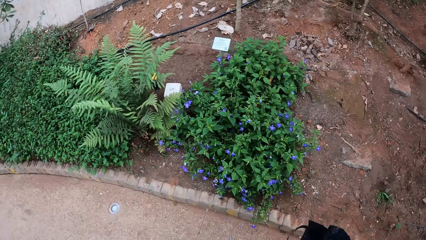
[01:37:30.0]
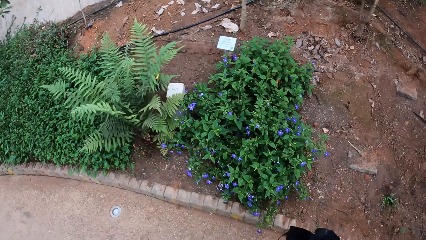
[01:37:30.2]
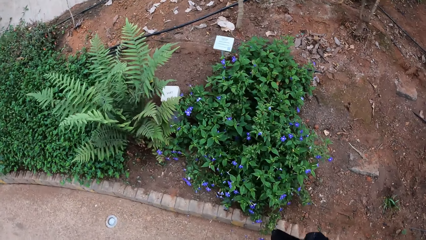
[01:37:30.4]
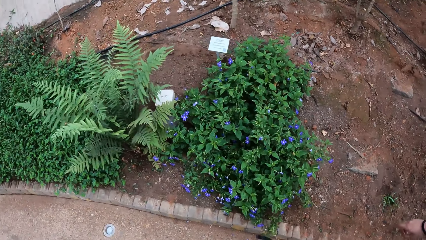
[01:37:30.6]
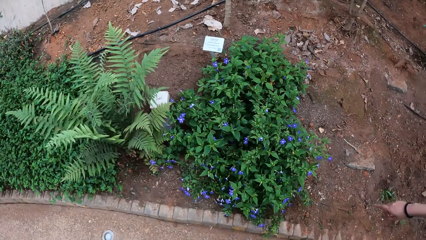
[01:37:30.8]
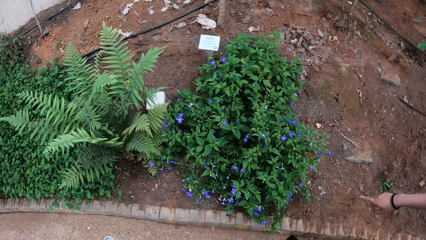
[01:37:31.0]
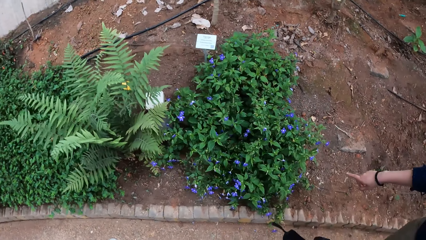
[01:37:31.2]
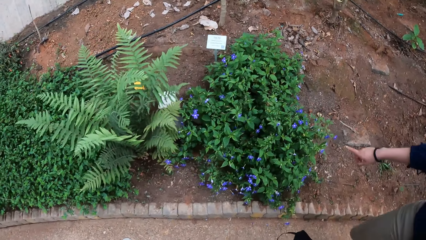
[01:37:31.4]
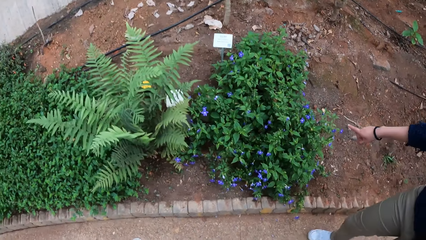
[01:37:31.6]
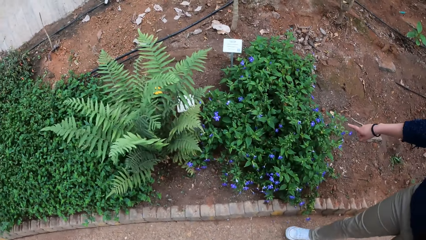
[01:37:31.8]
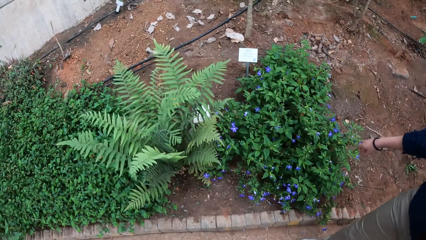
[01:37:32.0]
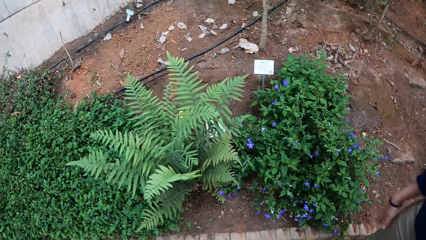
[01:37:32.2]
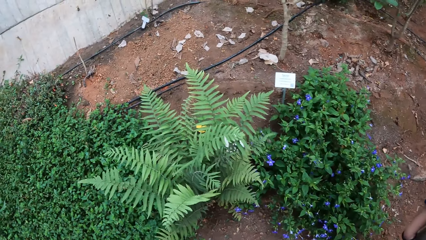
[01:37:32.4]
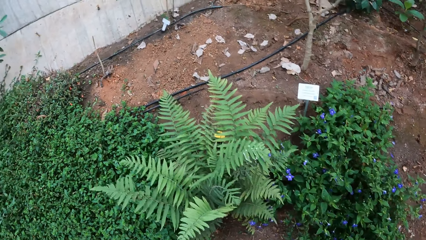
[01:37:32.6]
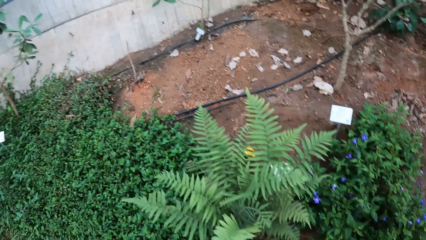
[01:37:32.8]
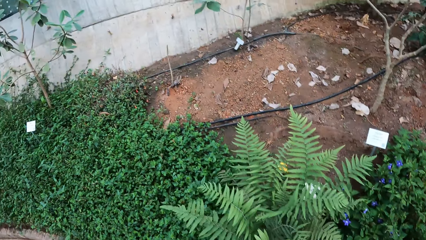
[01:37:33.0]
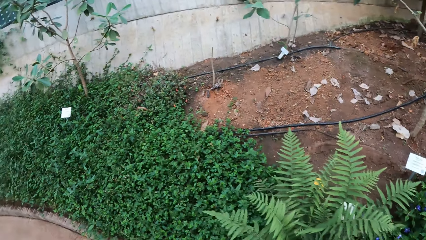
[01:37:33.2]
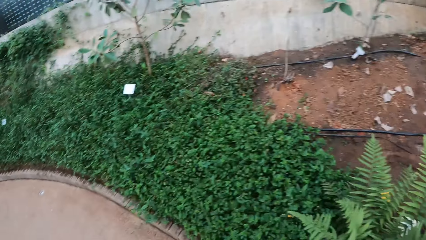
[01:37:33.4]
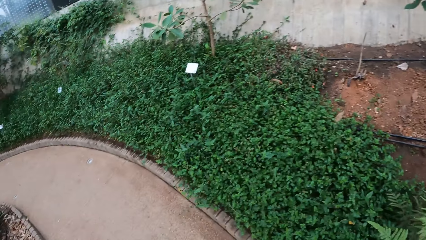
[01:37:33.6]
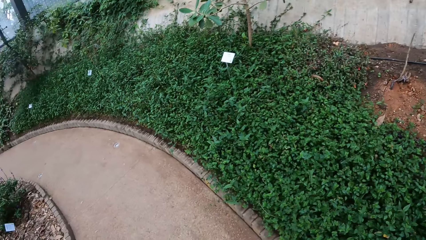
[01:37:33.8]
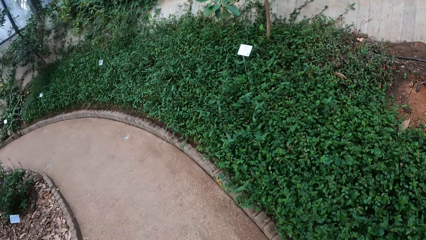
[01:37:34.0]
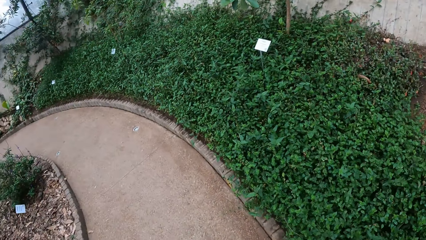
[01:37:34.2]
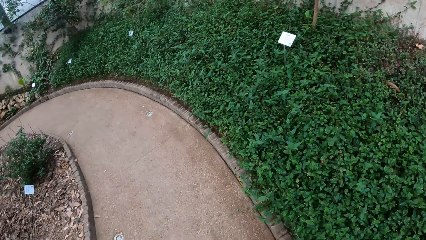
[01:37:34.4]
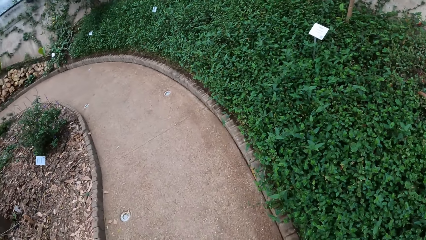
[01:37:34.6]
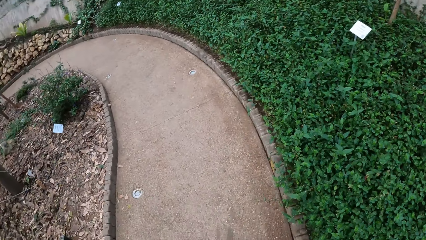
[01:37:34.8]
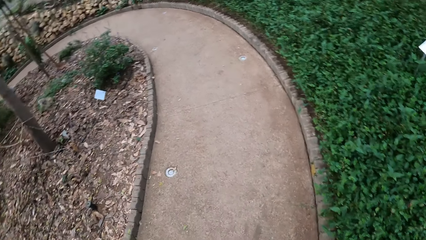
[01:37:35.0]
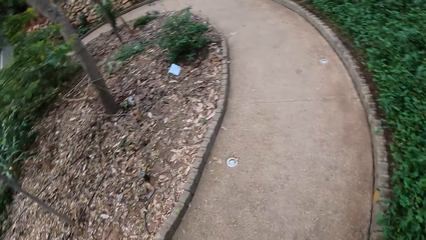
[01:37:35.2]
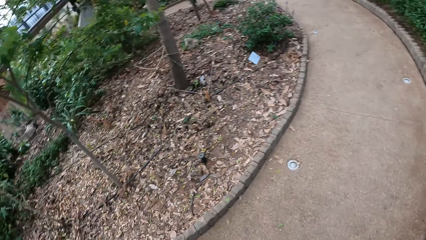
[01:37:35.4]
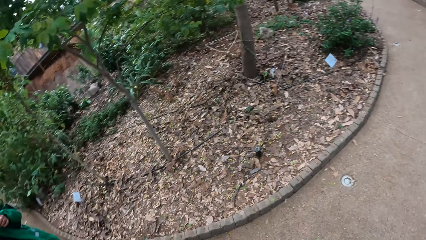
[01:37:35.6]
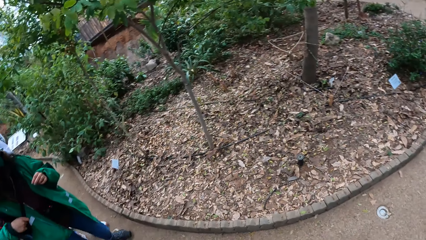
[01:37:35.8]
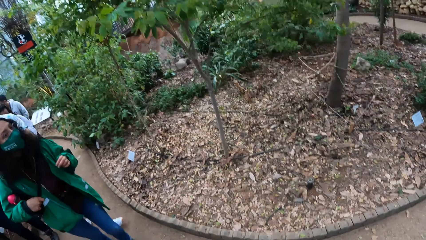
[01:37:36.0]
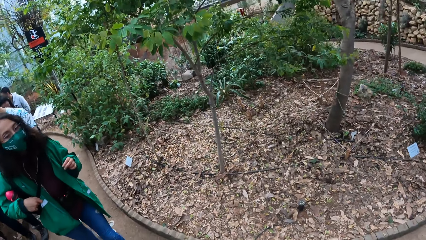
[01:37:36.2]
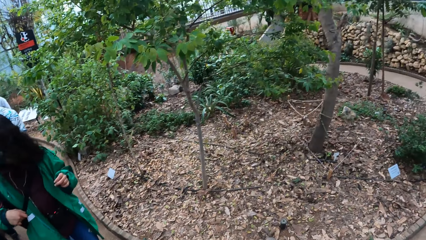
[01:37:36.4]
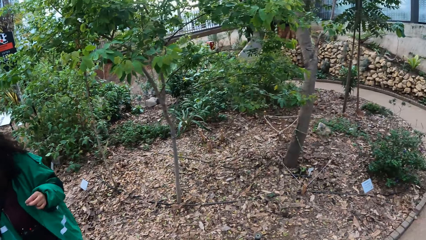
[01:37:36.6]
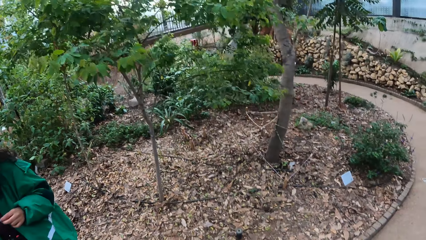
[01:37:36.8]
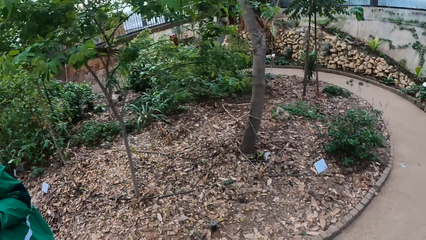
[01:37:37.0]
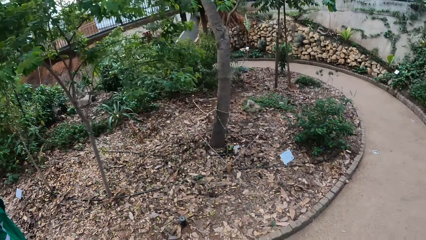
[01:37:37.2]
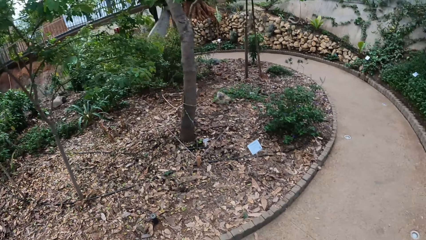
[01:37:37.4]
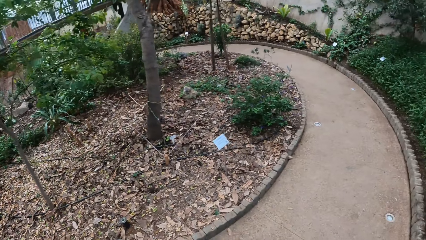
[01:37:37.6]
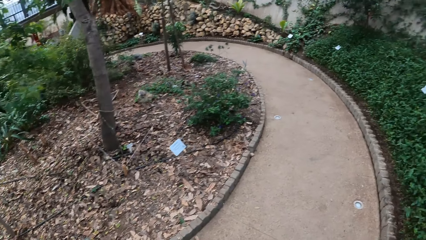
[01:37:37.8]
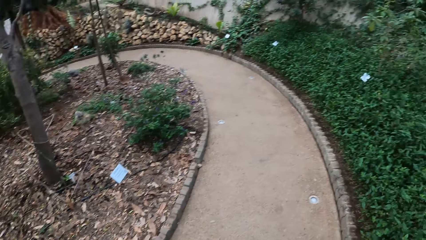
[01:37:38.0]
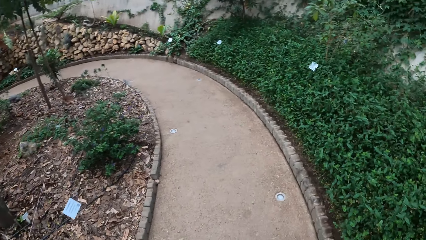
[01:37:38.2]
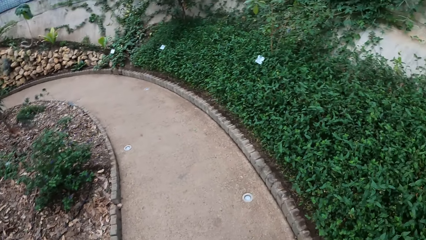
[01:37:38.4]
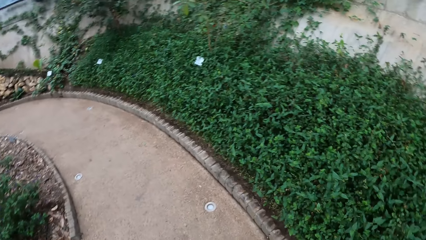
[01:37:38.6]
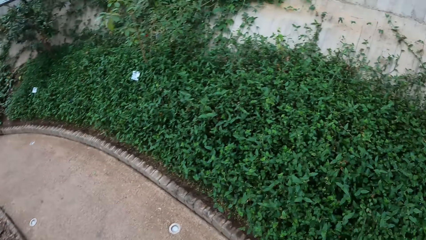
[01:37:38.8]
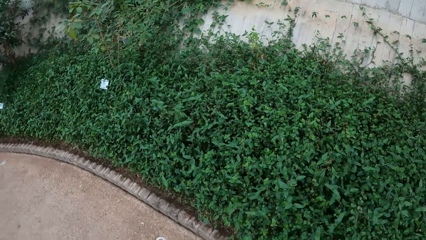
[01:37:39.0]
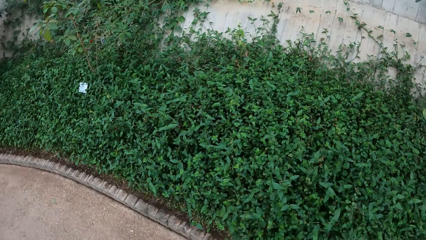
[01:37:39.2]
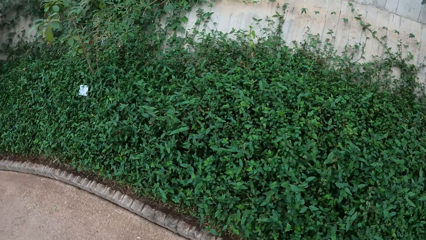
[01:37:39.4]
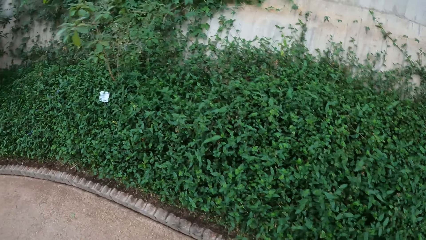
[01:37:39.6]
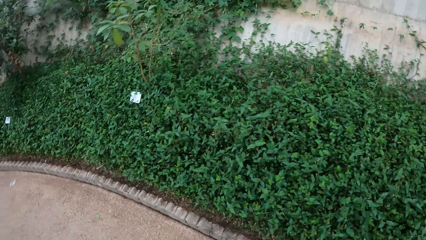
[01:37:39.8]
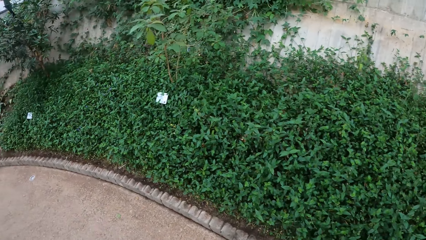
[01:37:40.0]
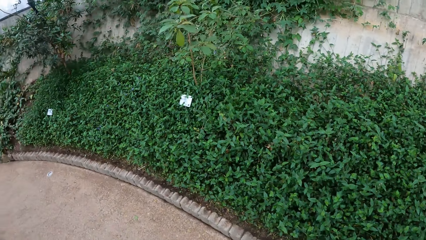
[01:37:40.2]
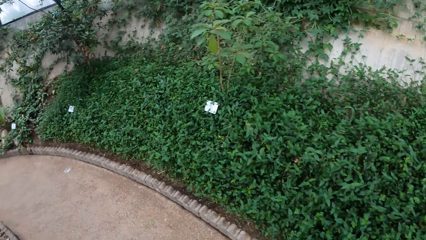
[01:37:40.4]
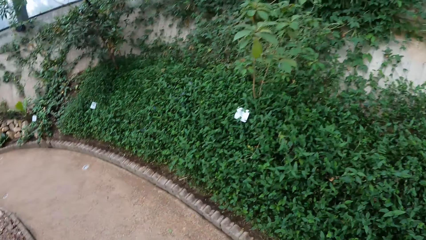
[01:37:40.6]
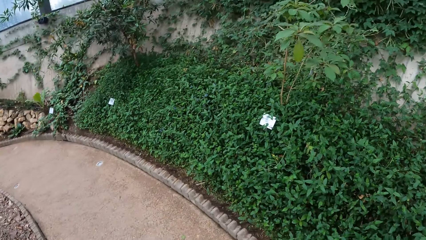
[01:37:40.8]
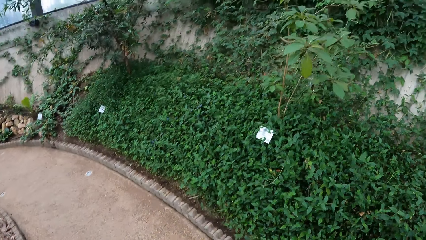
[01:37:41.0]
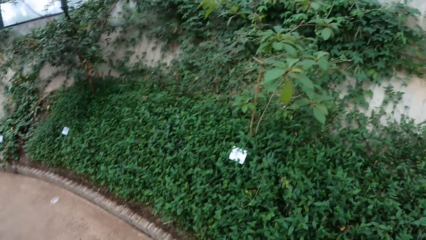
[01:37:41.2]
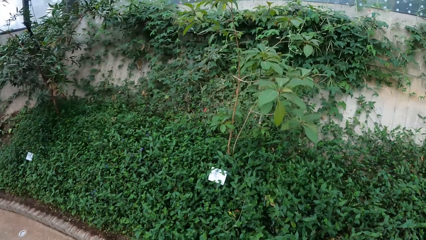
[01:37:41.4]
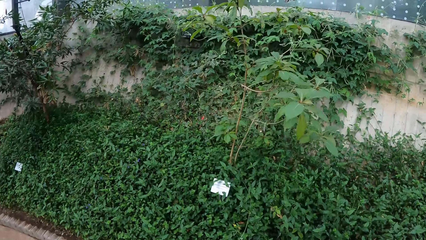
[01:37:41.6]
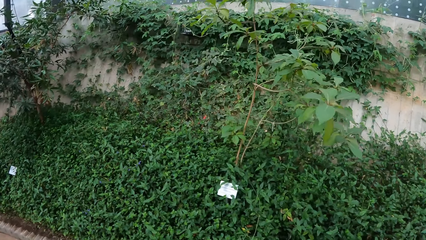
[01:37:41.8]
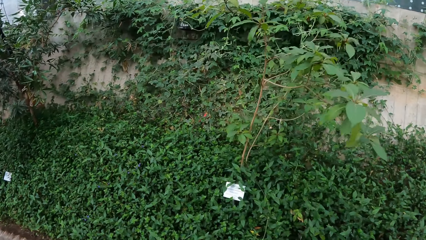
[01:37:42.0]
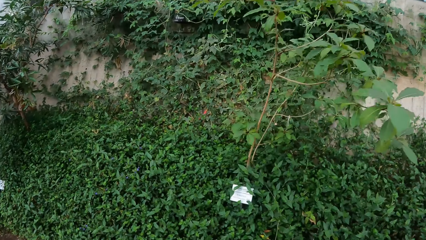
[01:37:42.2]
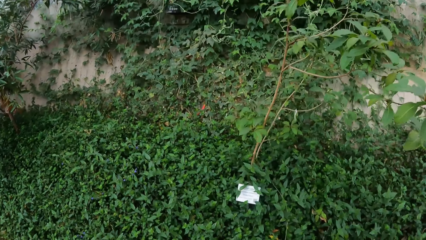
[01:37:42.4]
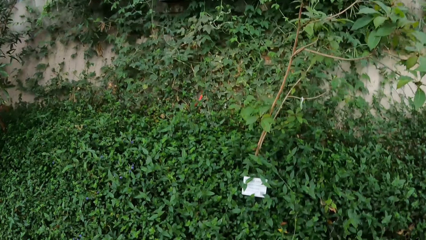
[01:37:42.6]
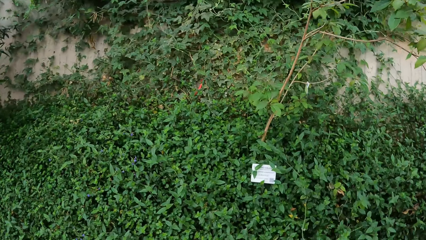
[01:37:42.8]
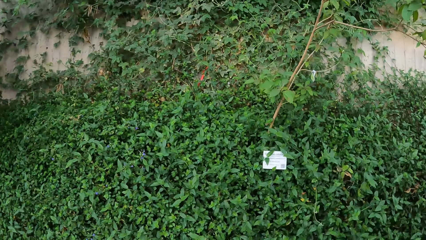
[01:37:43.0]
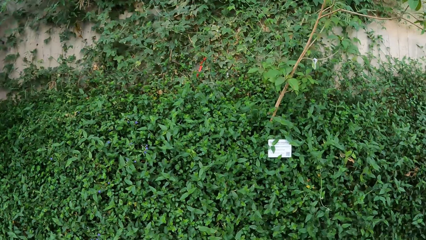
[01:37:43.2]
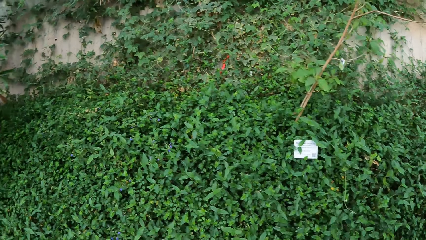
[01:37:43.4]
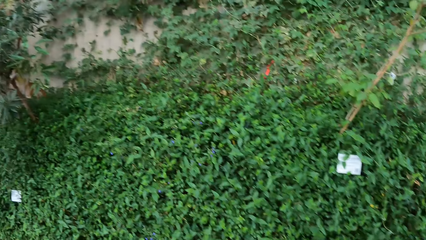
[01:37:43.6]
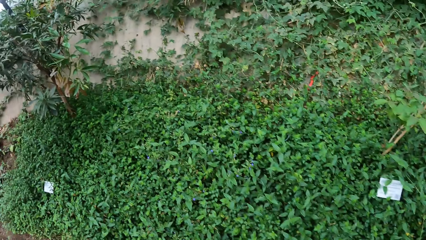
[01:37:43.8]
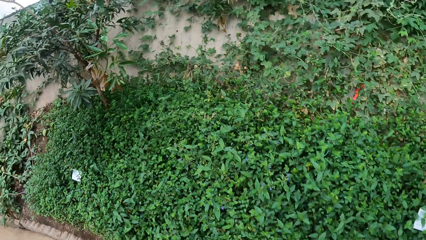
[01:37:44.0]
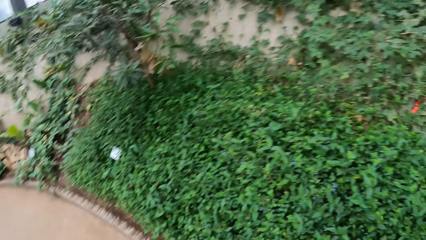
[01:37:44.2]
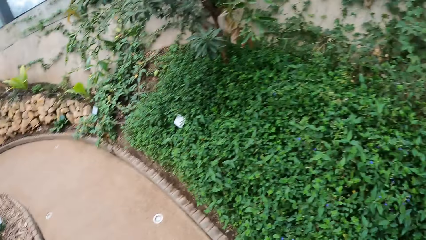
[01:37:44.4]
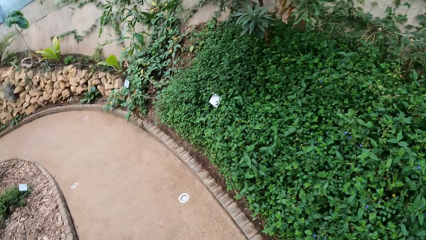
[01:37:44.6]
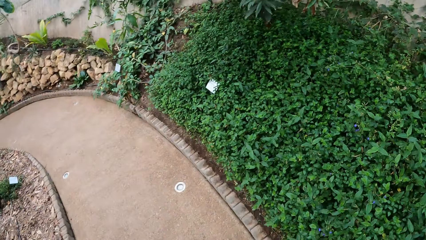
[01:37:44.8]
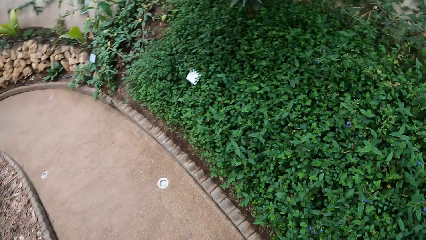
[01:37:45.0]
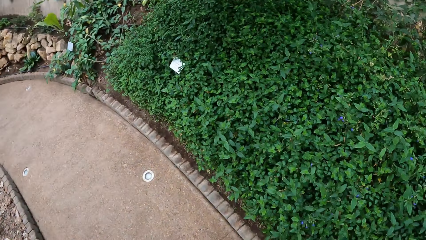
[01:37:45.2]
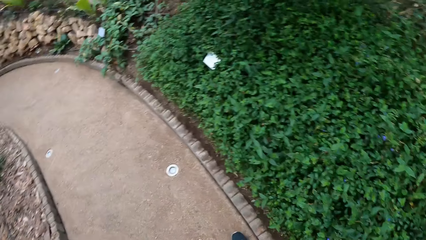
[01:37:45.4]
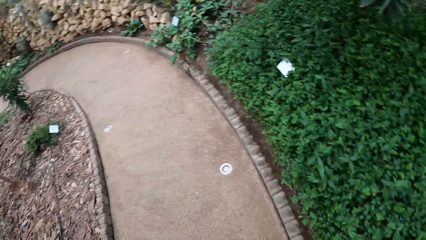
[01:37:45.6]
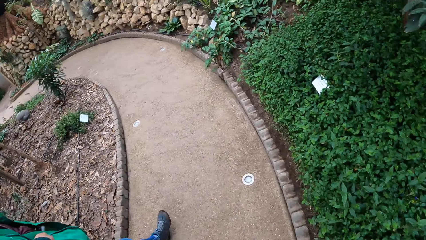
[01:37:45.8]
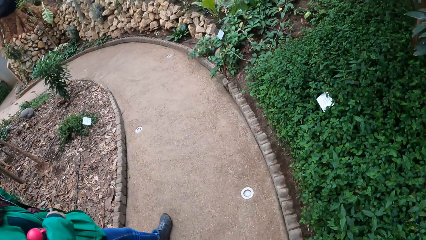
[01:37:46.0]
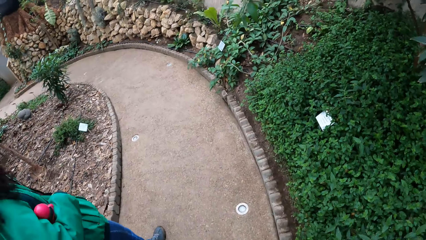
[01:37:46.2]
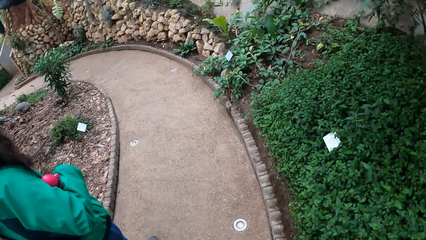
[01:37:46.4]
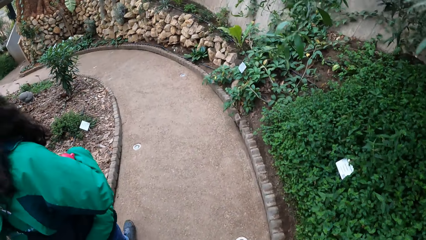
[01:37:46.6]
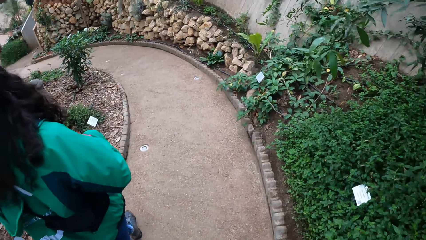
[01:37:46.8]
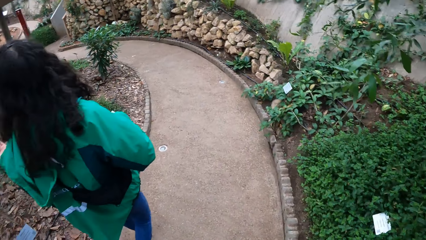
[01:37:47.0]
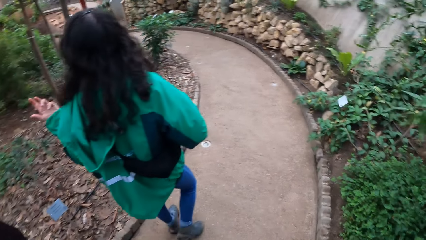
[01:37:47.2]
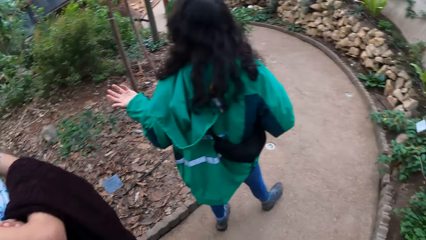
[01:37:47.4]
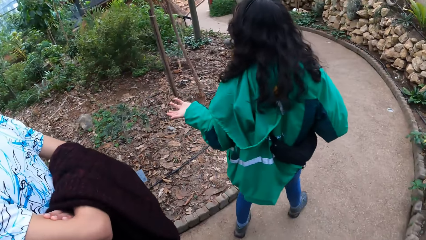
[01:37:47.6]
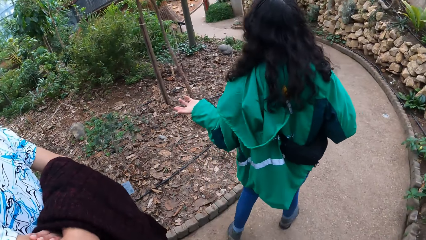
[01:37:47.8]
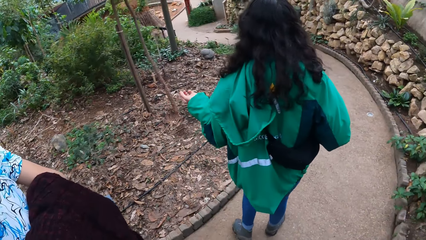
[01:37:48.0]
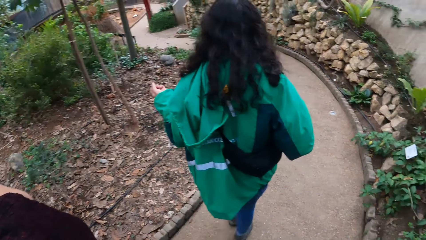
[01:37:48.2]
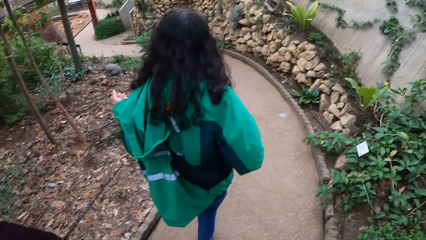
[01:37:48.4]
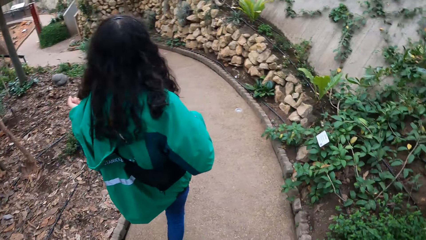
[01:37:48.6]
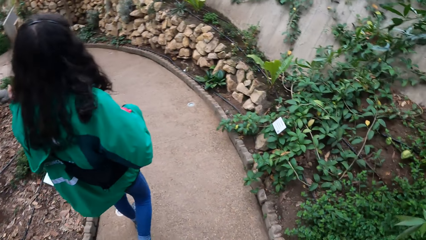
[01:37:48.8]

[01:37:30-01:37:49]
The camera wearer stares at the plant. They turn around. They look around. They walk on the pavement.
